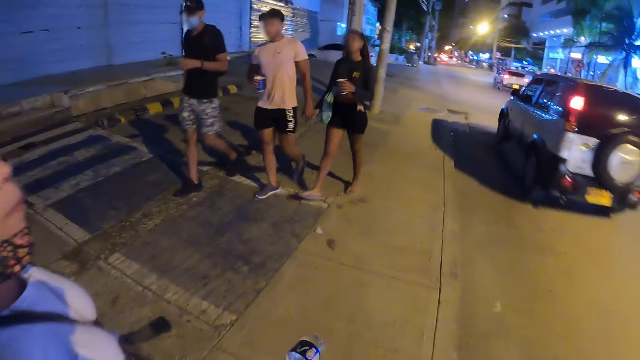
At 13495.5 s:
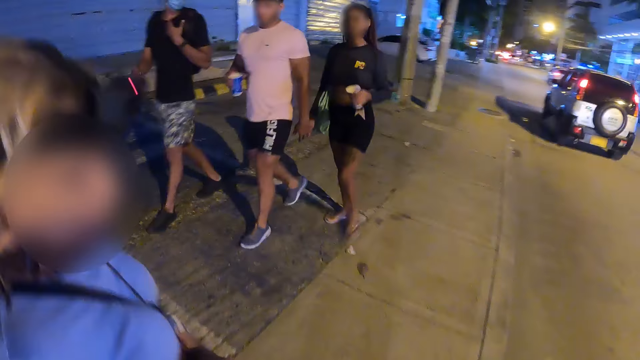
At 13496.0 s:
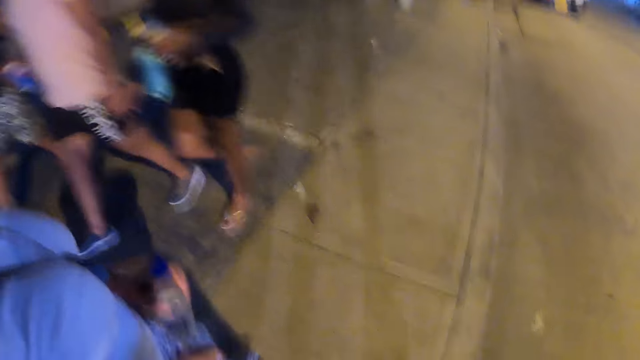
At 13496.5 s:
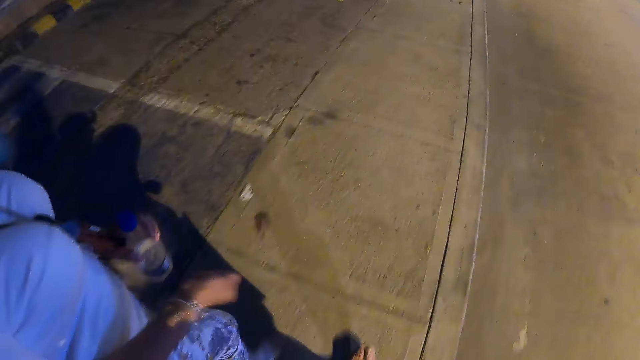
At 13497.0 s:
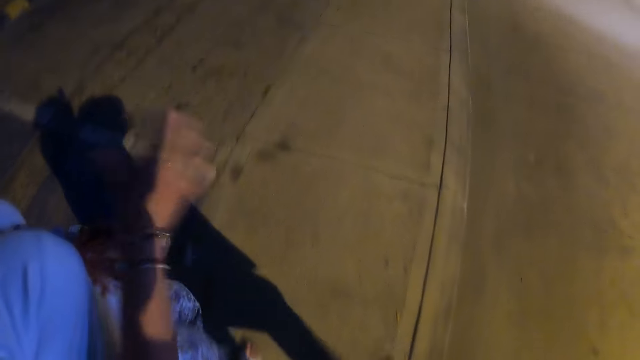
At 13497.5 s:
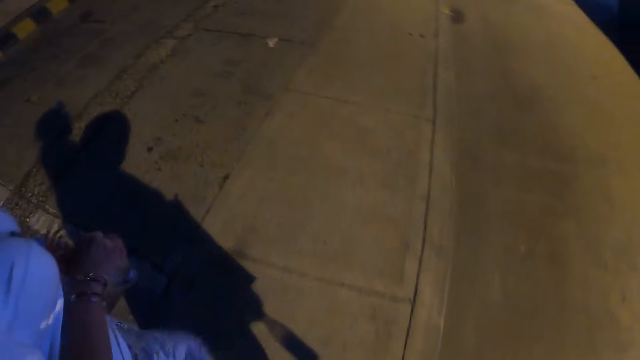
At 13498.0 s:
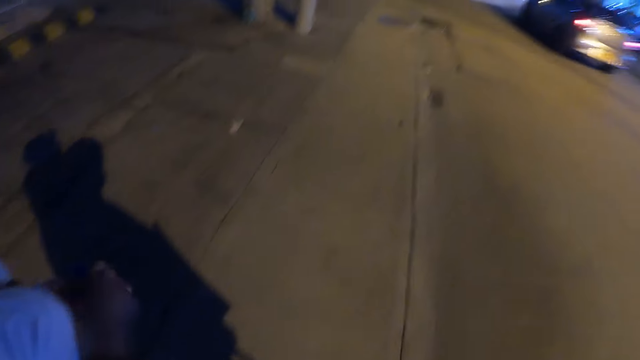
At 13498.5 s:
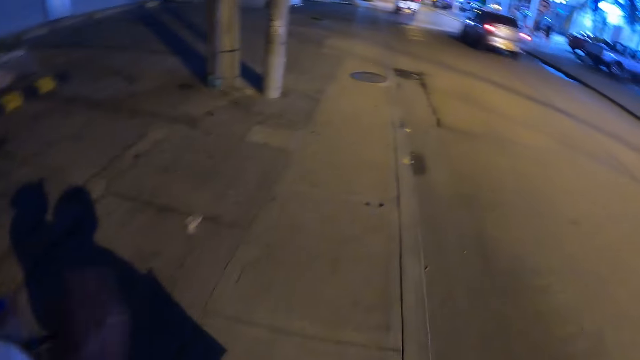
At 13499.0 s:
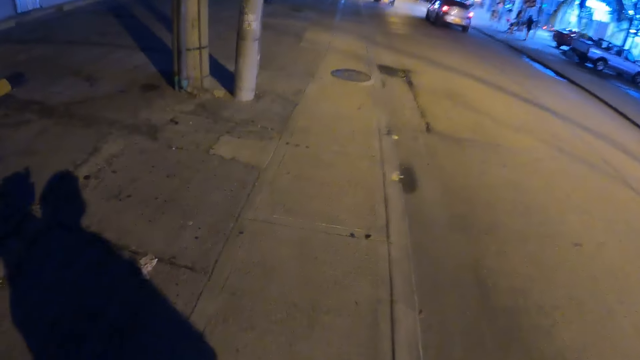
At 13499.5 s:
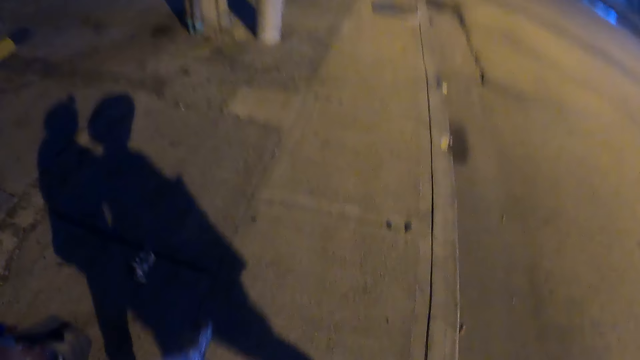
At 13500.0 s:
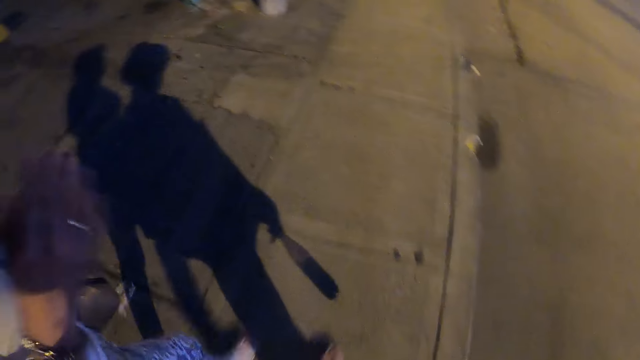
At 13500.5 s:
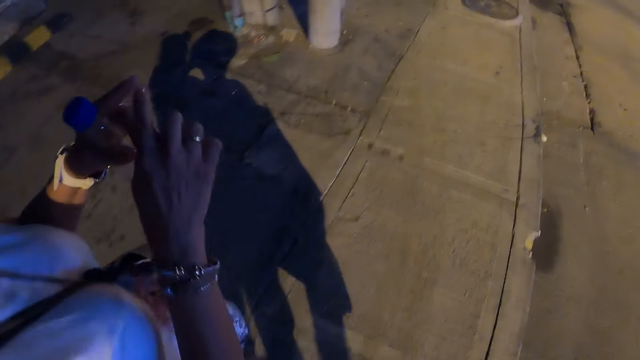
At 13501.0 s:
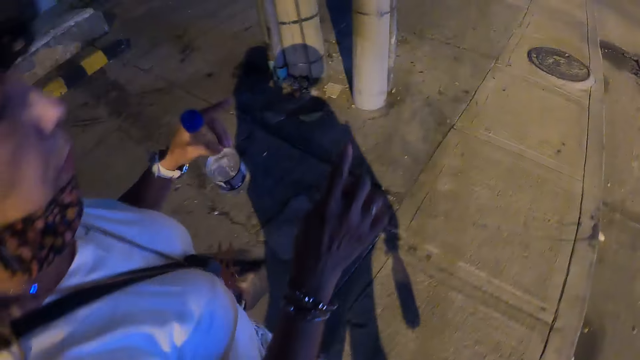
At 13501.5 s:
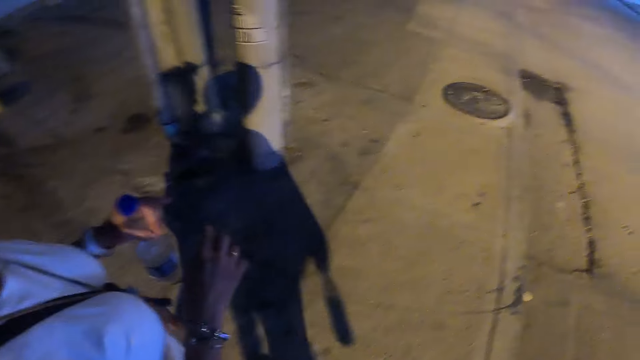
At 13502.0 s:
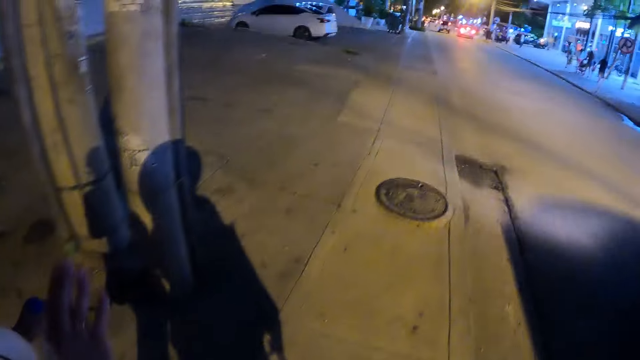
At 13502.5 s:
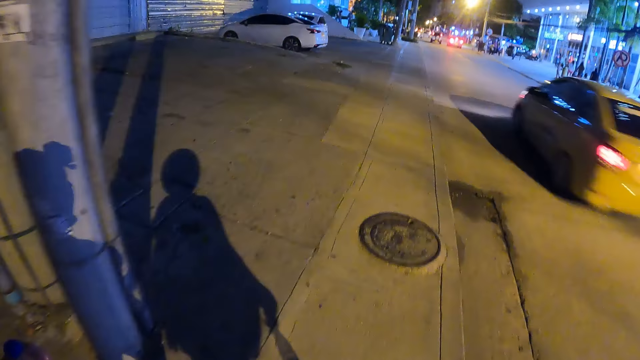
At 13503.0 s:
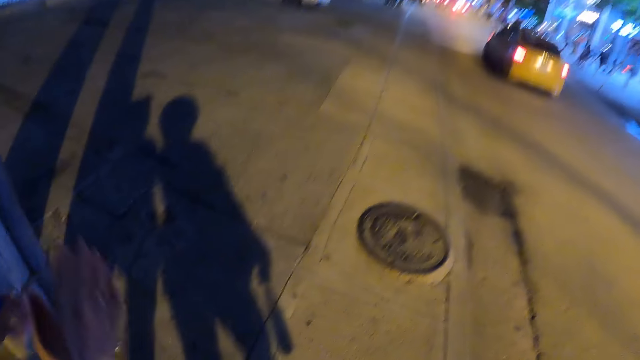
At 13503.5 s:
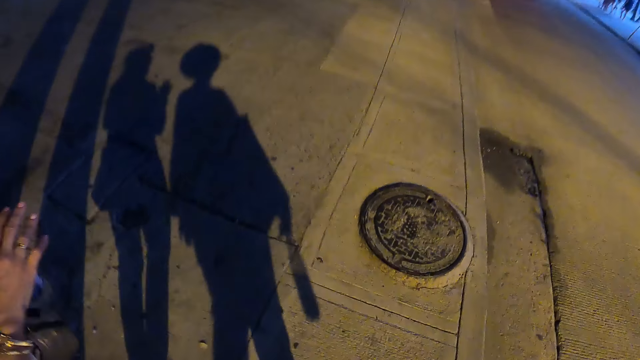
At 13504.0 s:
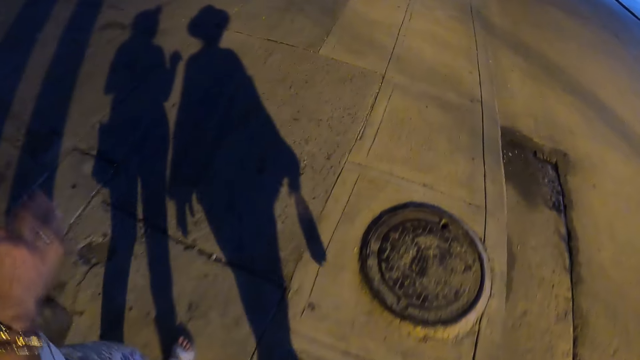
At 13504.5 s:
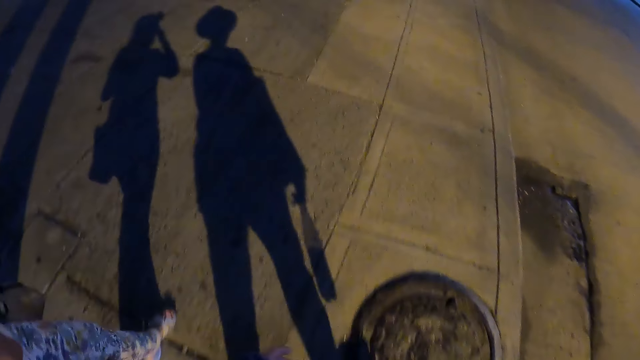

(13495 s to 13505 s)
A person shakes the hand. The person moves her hands.

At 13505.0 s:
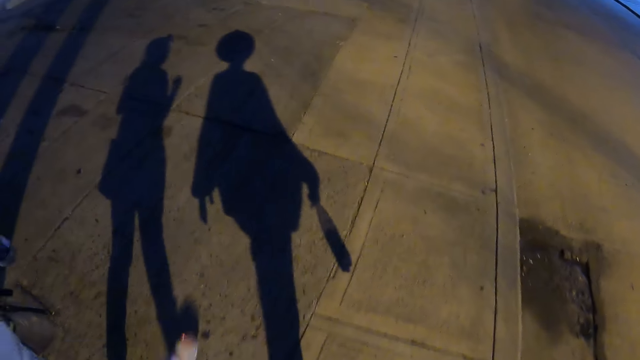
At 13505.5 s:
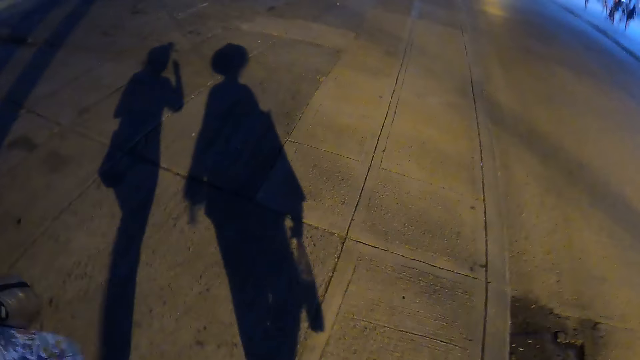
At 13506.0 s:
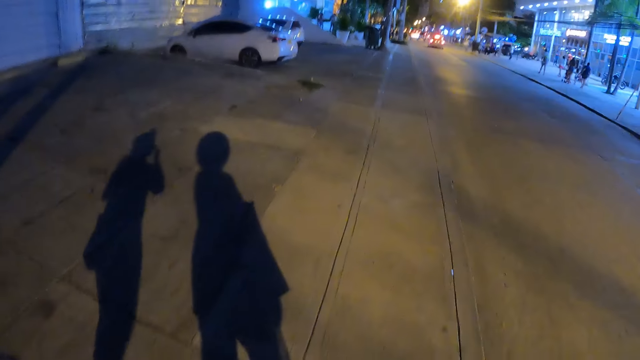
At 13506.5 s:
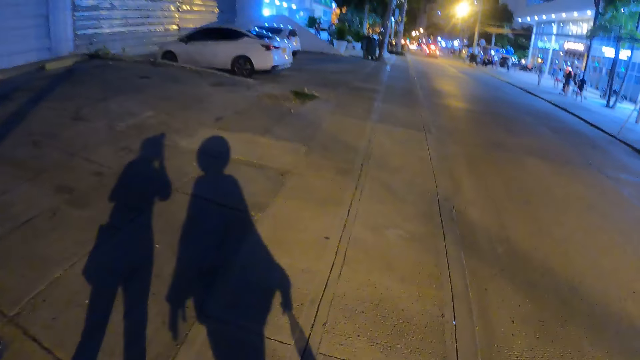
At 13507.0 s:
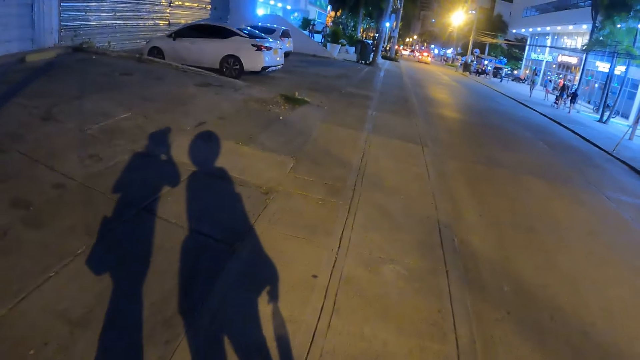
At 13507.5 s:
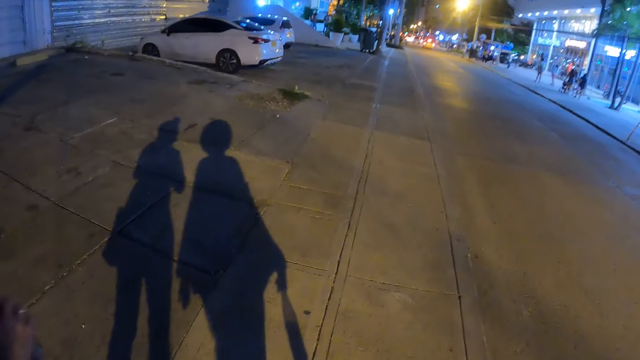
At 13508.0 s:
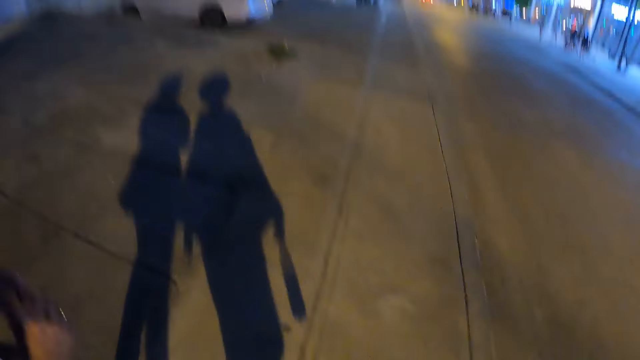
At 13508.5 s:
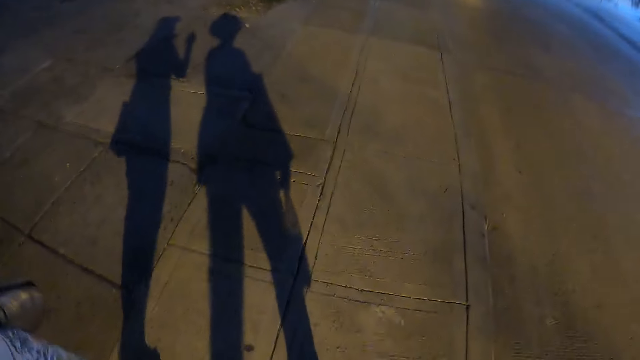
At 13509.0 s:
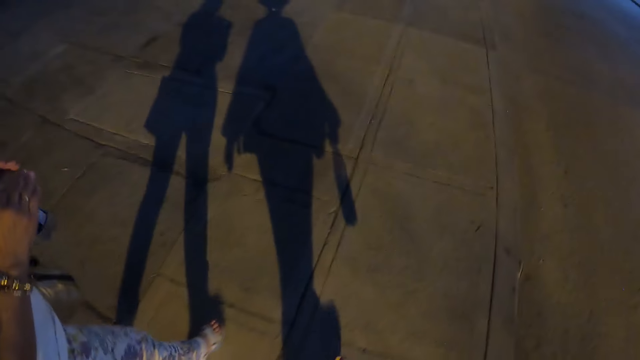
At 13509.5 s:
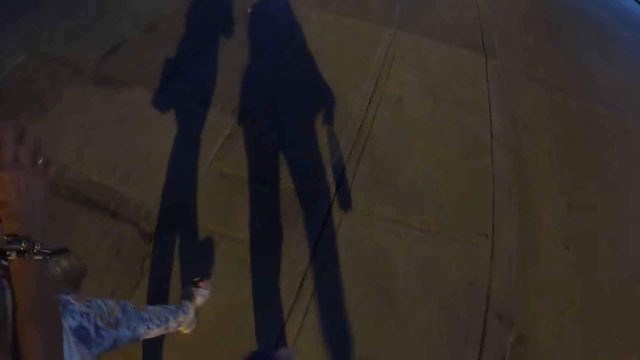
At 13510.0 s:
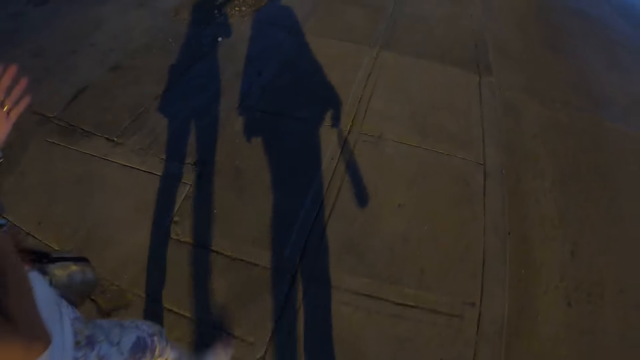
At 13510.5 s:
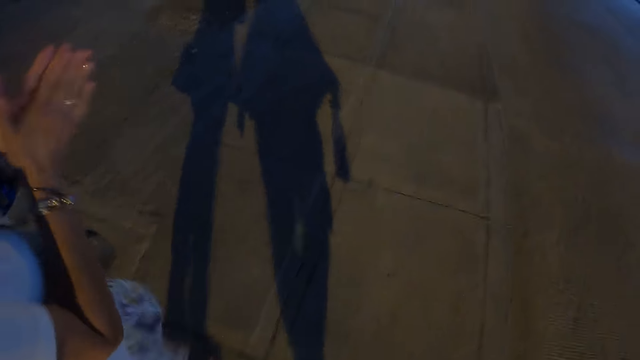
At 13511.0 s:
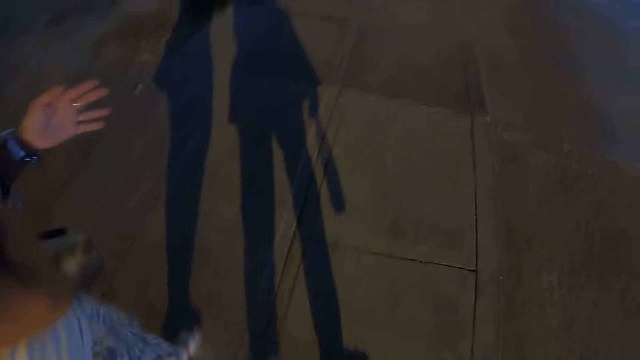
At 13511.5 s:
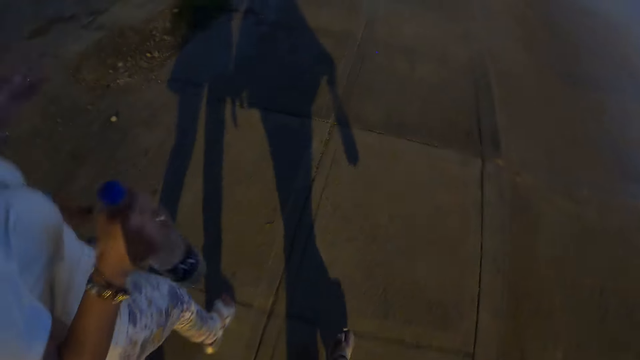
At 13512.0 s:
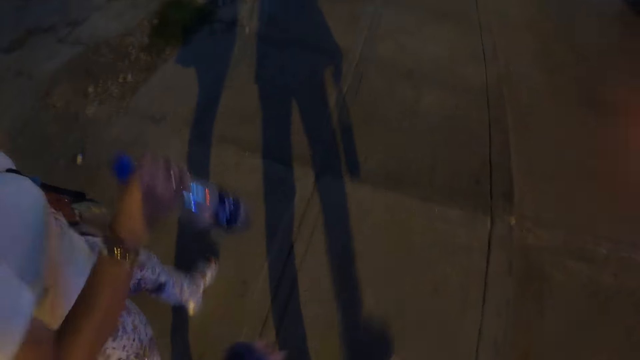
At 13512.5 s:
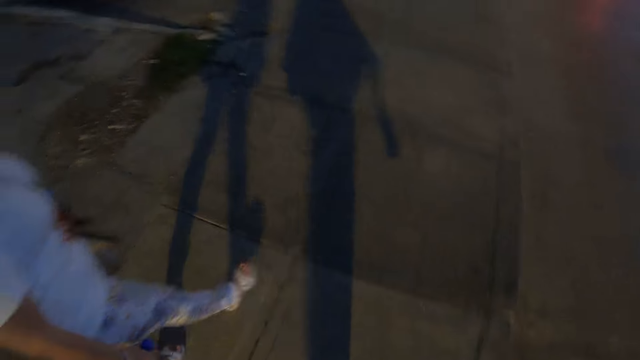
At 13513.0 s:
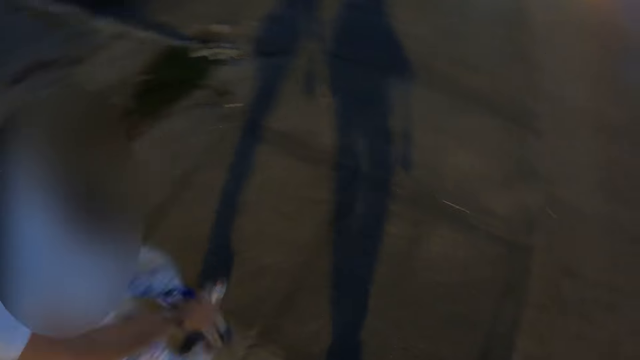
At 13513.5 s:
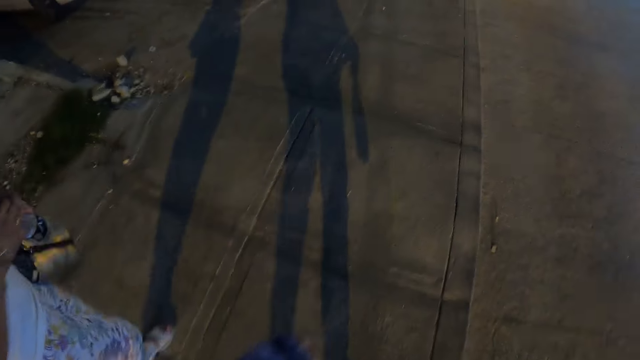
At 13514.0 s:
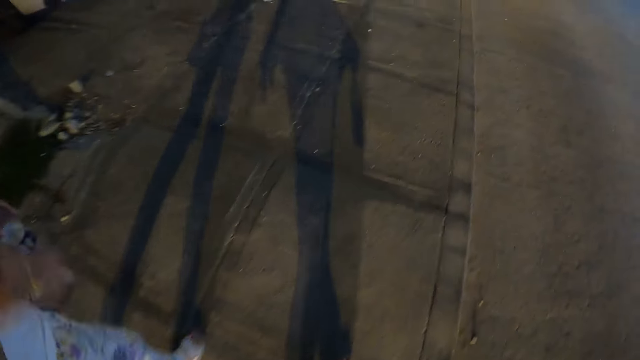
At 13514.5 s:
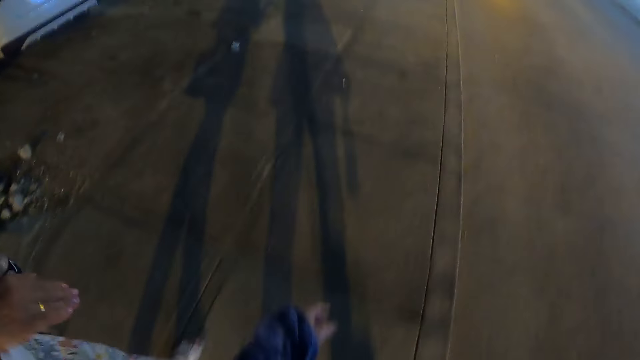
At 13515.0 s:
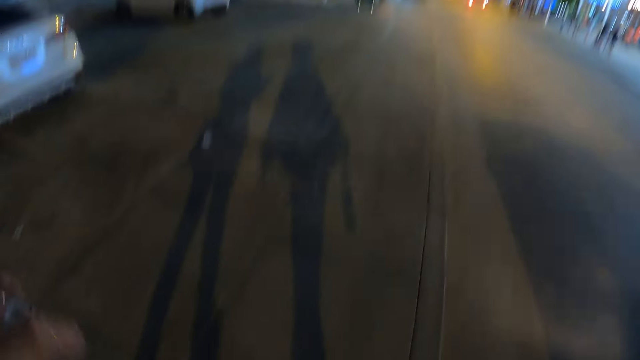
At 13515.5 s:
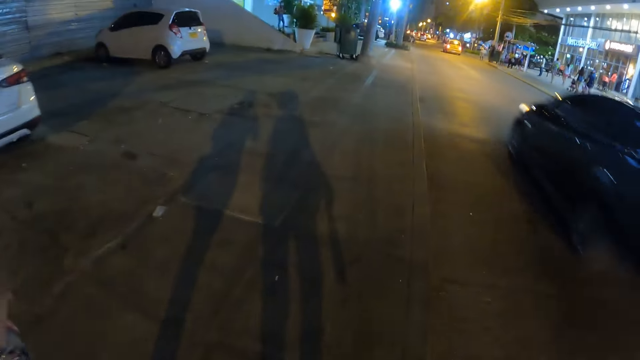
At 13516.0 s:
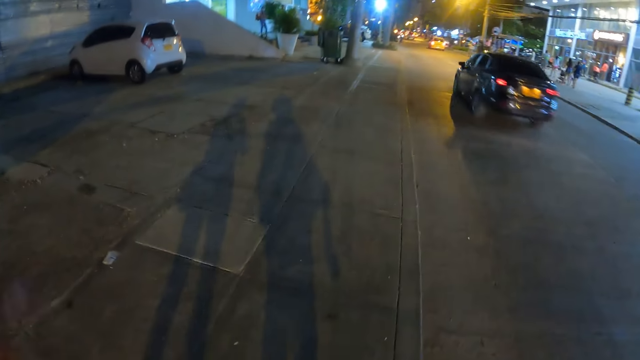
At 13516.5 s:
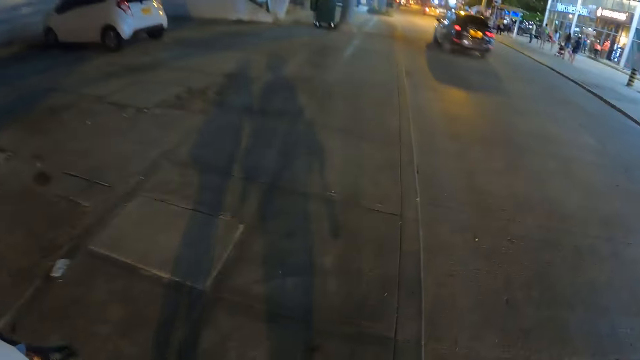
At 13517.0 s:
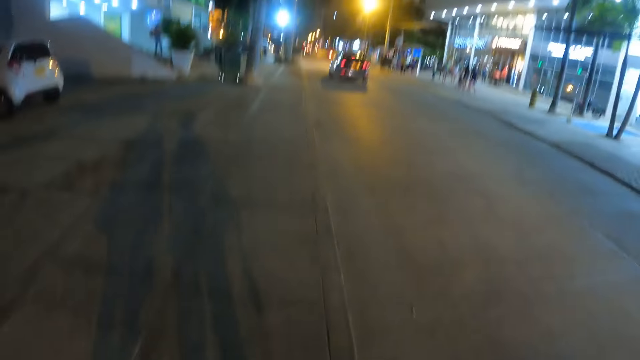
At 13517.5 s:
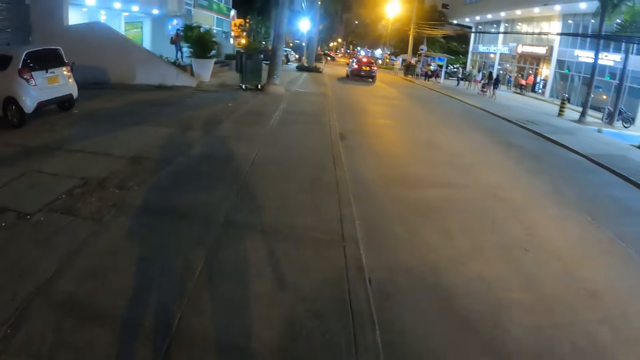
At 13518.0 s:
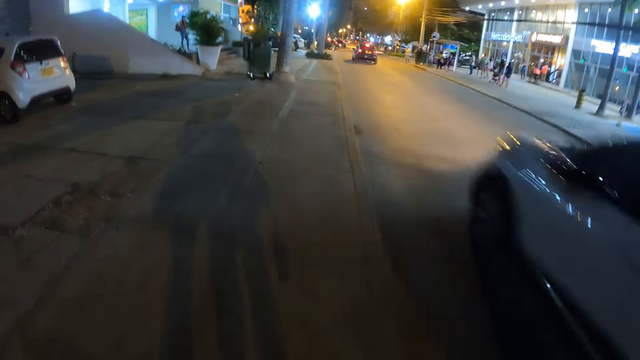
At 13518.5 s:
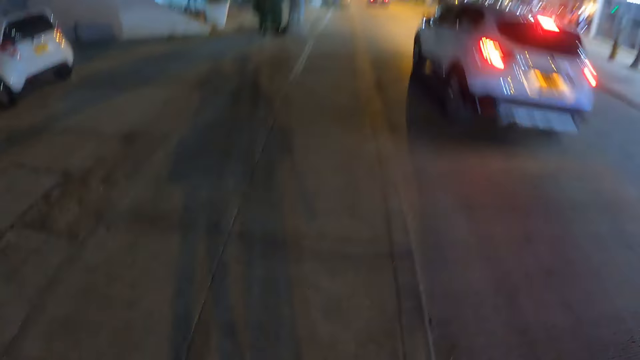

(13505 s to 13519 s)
The camera wearer walks along the street. A person moves her hand.
